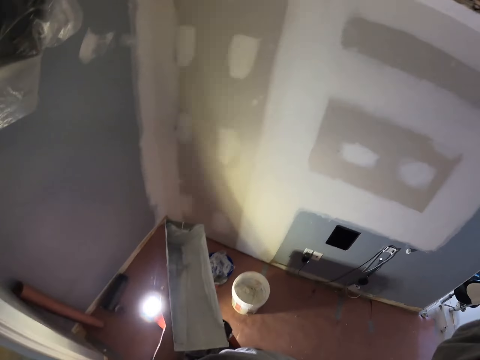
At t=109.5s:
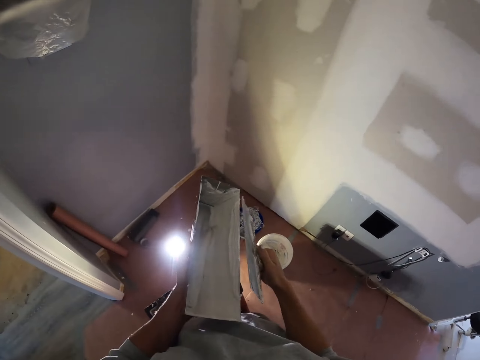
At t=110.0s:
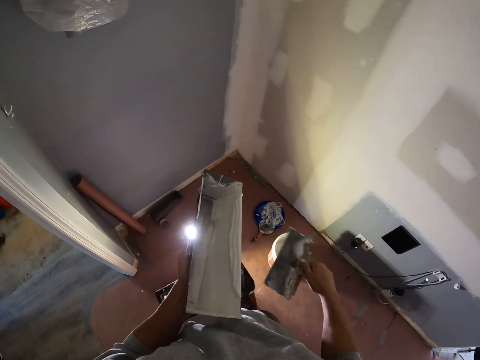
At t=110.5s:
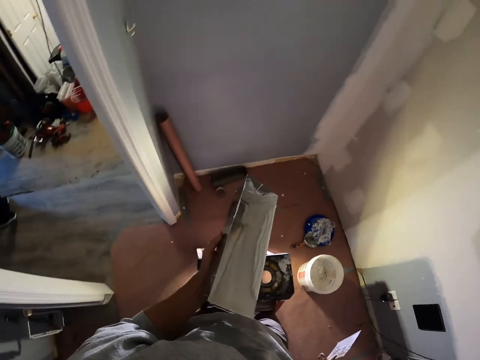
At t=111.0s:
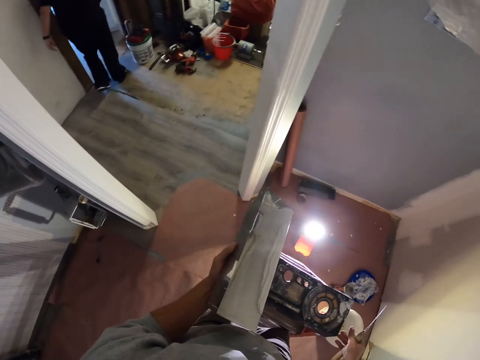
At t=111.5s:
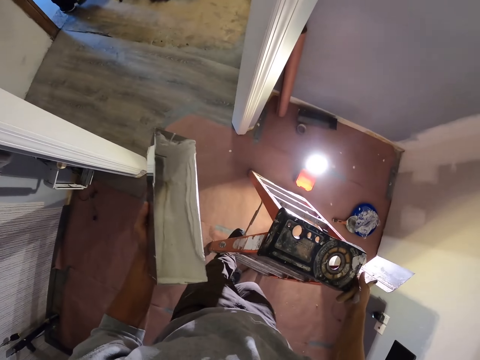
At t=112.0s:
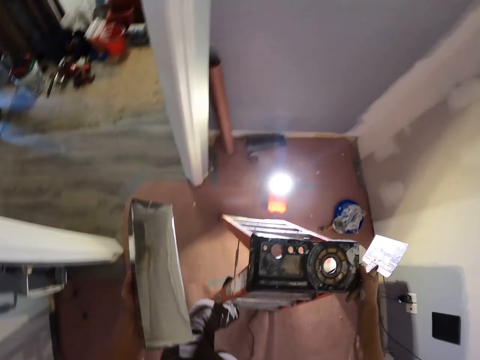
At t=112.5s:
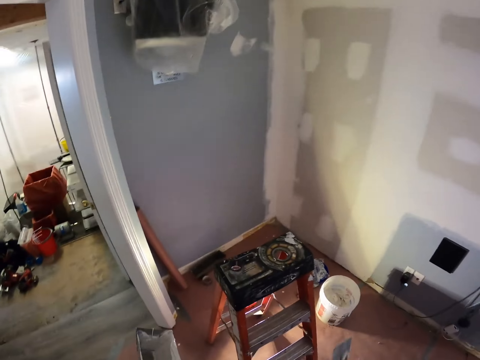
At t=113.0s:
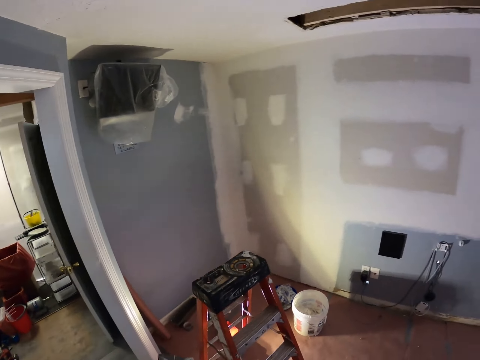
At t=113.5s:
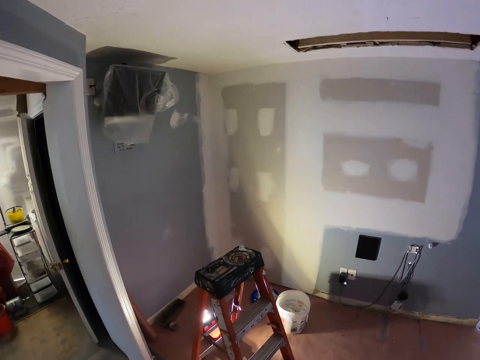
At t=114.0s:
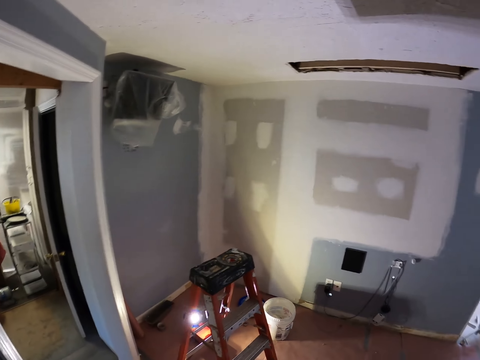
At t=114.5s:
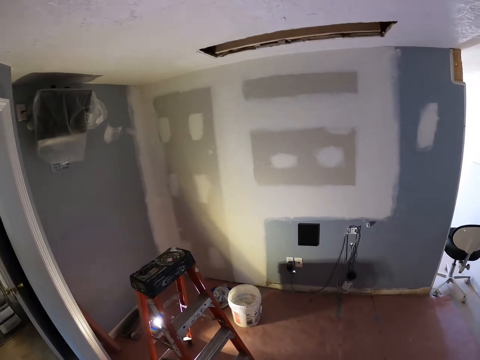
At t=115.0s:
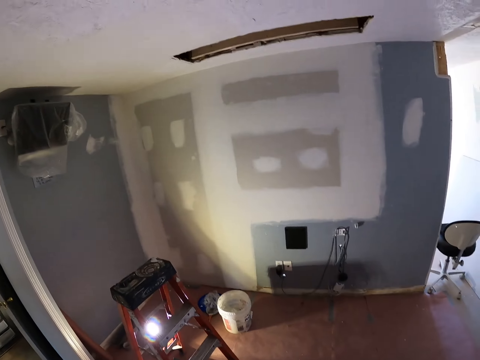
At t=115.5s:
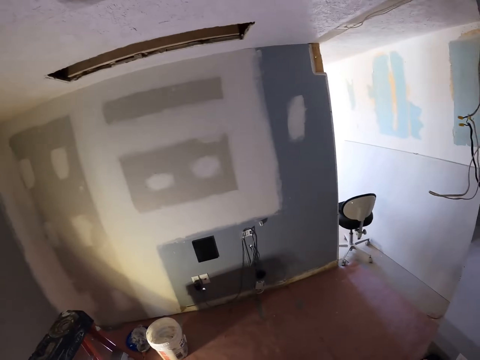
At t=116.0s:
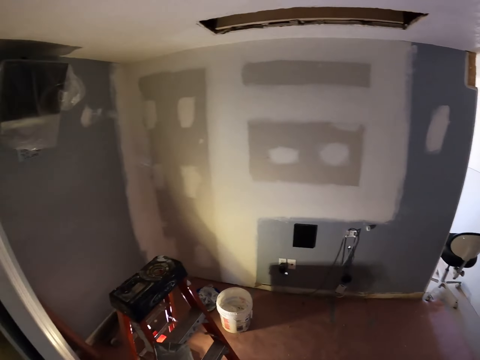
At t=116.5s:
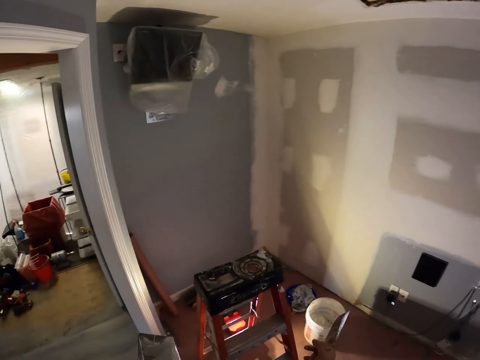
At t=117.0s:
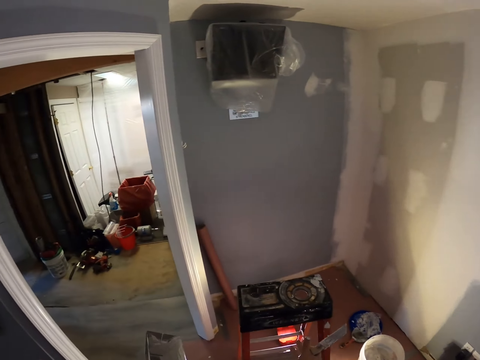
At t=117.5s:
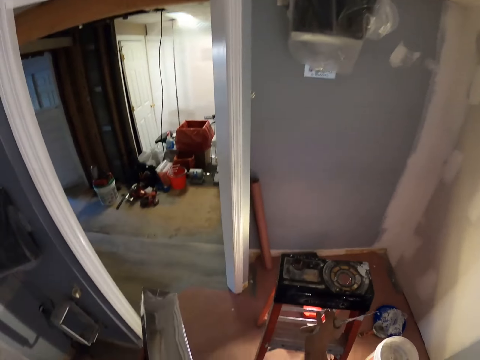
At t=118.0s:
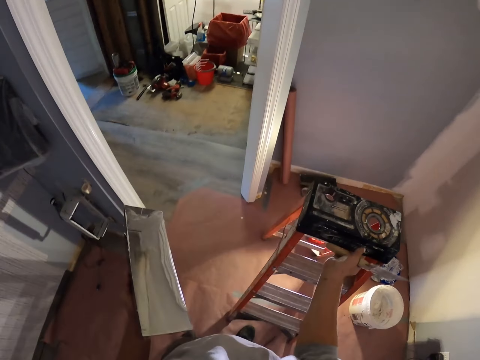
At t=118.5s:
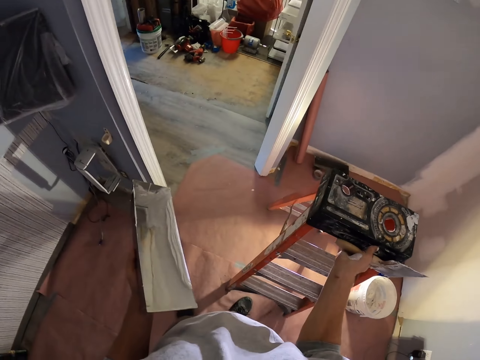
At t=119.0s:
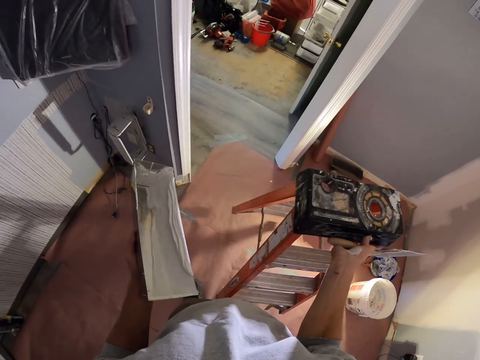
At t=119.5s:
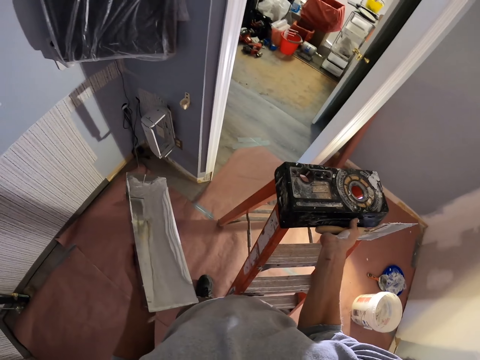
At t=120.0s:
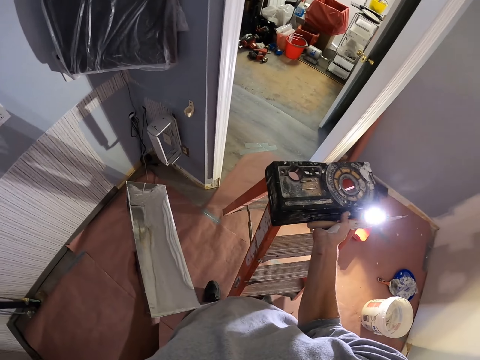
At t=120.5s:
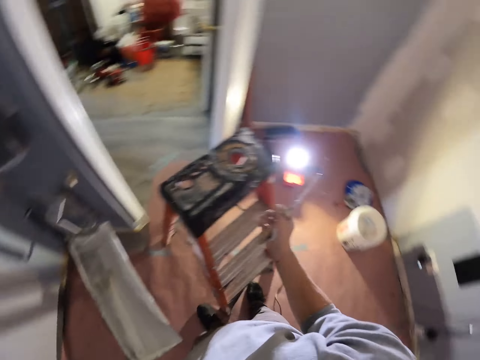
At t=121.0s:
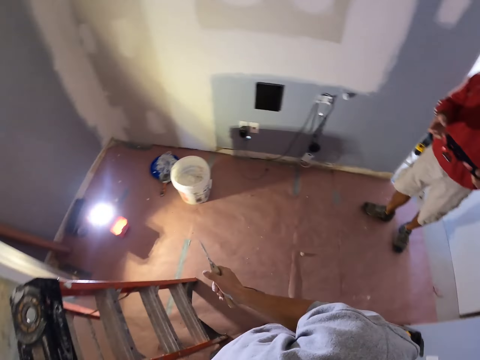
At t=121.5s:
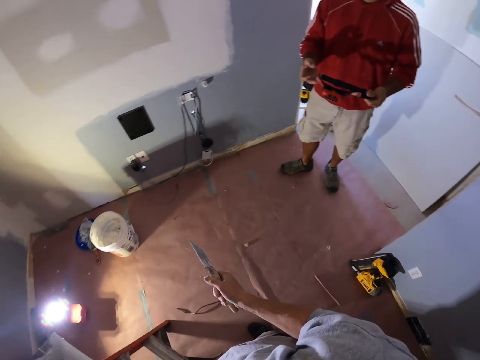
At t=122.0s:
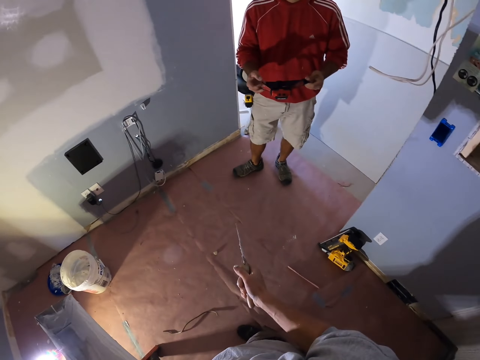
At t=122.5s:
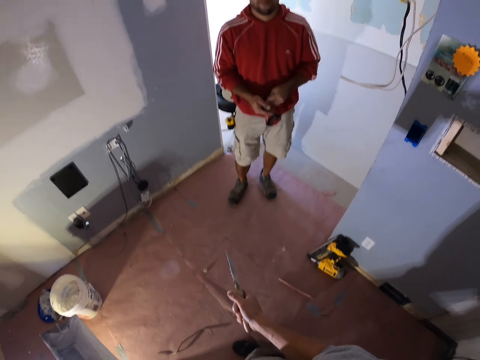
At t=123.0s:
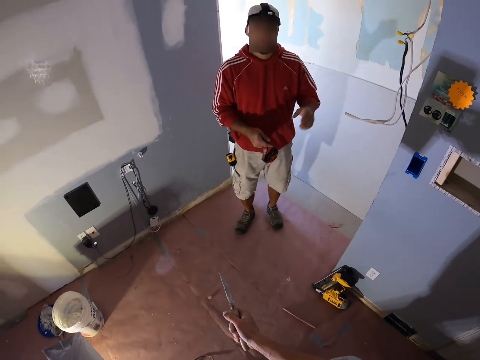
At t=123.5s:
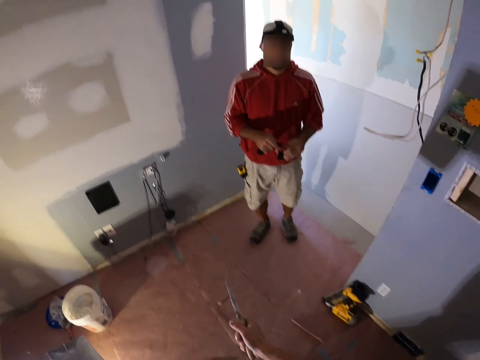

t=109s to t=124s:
The camera wearer swings the right hand. They wipe the taping knife on the mud pan. They remove the paint from the foam paint brush. They swing the right hand. They look around. They stare at the walls. They swing the right hand. They carry the ladder with the right hand. They pick up the ladder. They place the ladder on the floor. They swing the right hand. They look around. They stare at a man. The man swings the left hand.

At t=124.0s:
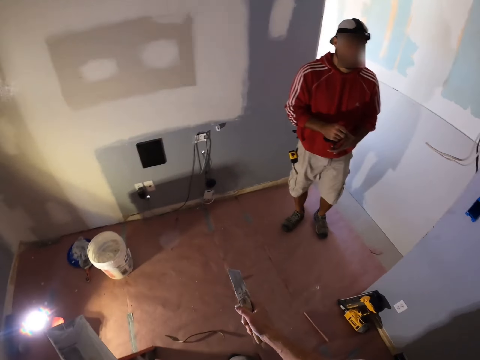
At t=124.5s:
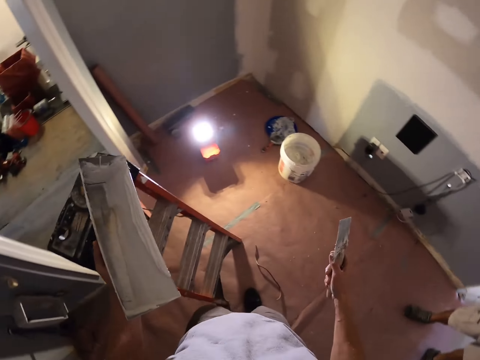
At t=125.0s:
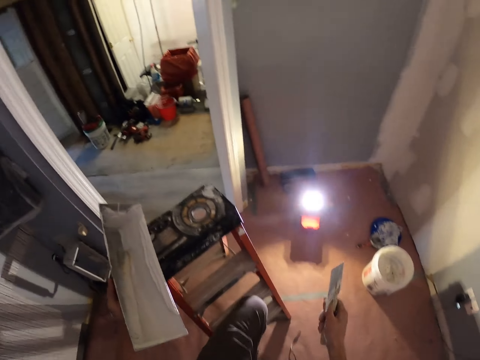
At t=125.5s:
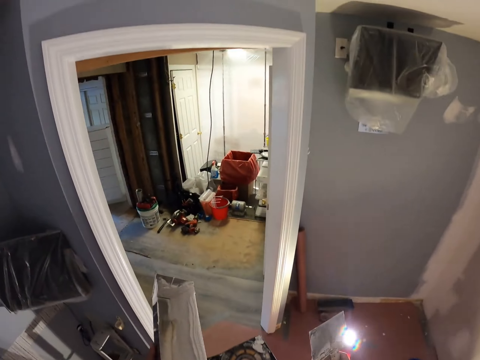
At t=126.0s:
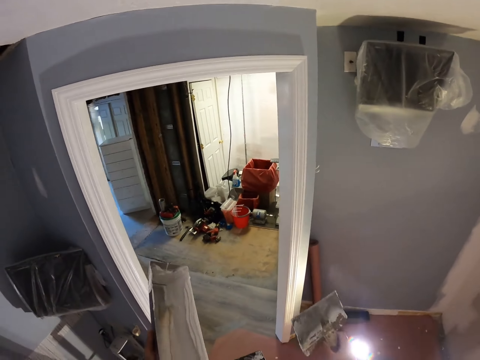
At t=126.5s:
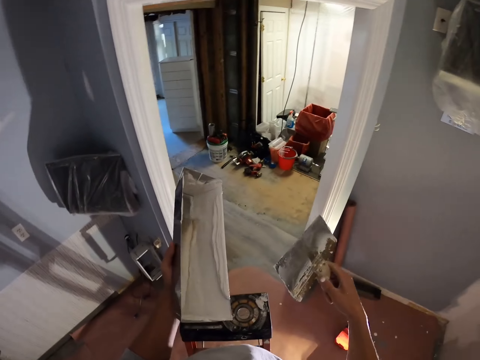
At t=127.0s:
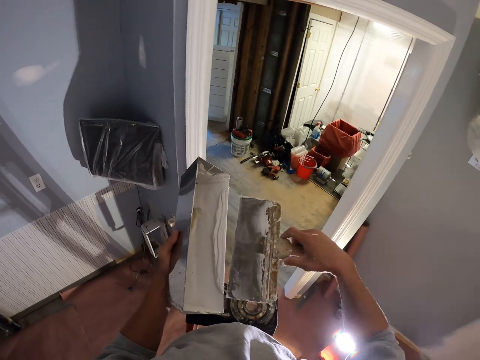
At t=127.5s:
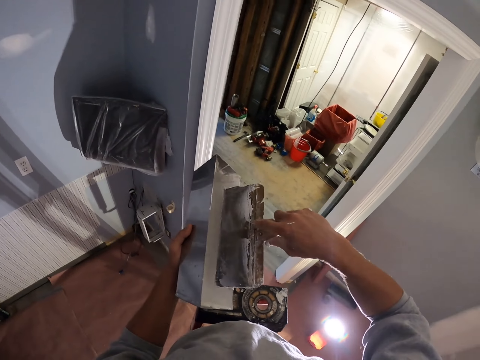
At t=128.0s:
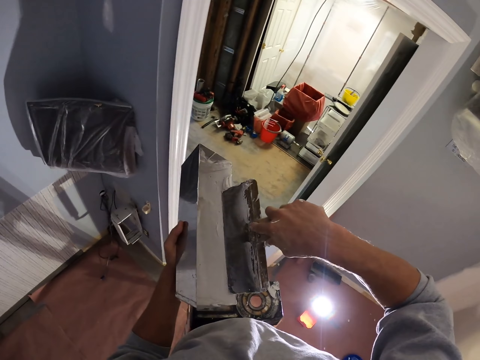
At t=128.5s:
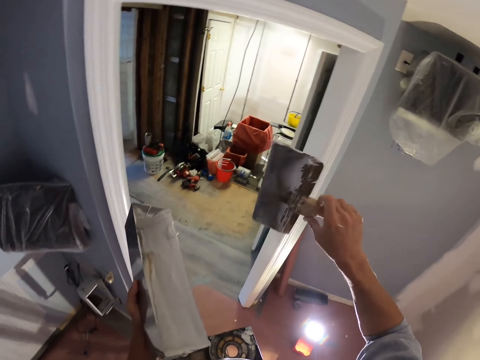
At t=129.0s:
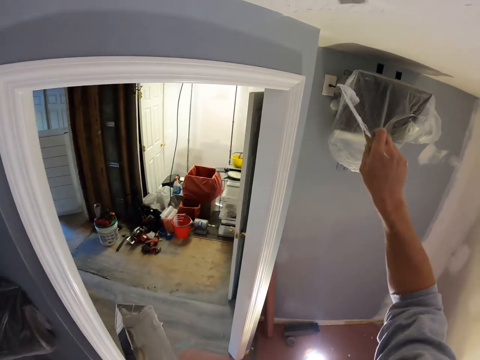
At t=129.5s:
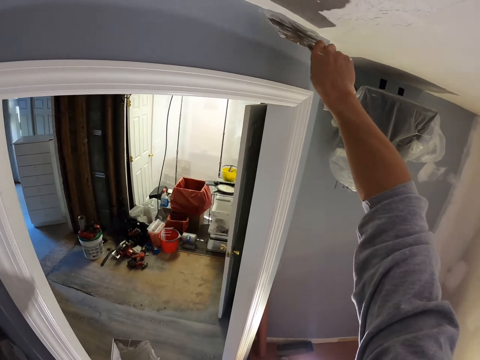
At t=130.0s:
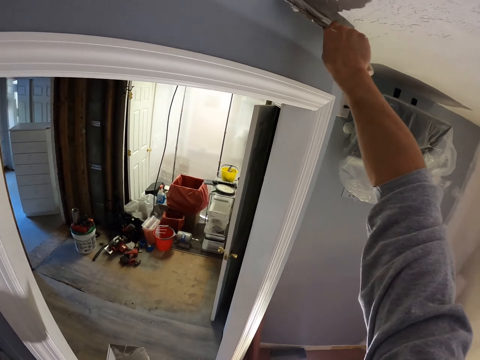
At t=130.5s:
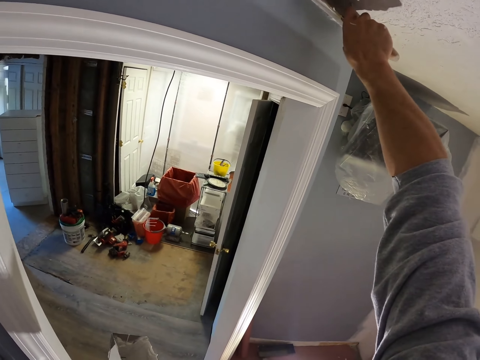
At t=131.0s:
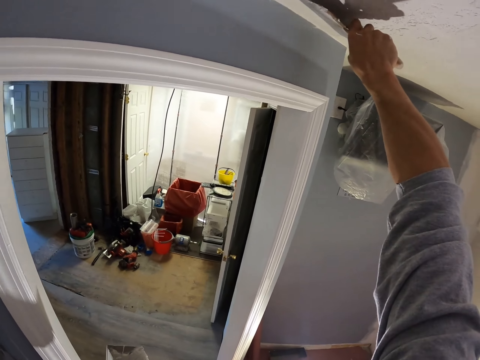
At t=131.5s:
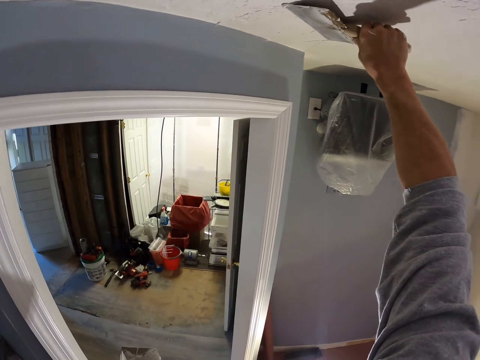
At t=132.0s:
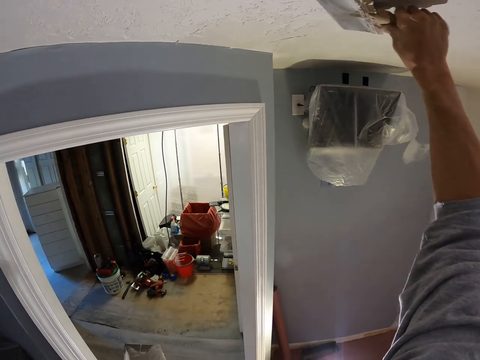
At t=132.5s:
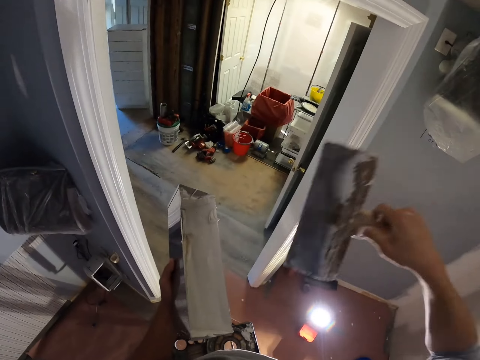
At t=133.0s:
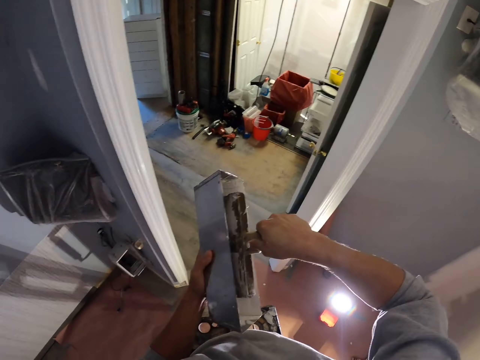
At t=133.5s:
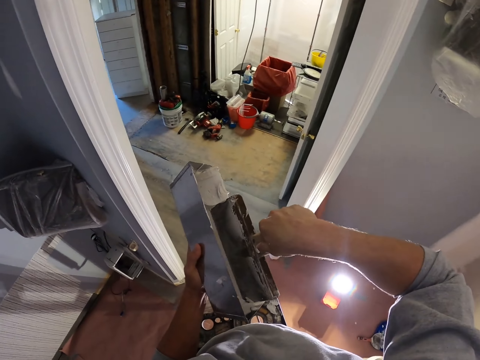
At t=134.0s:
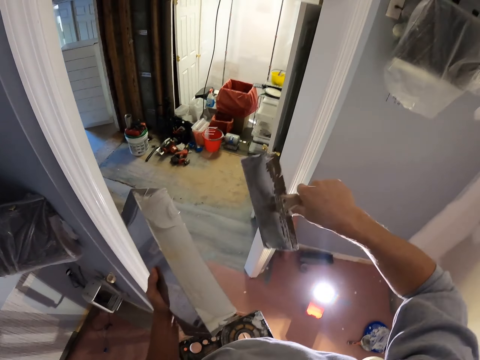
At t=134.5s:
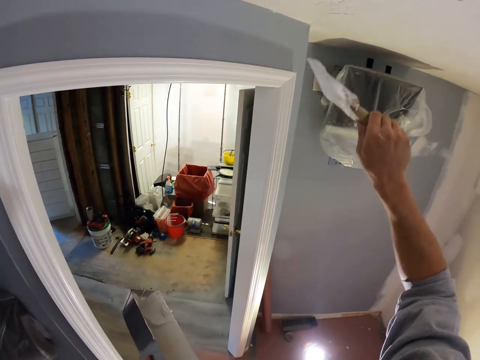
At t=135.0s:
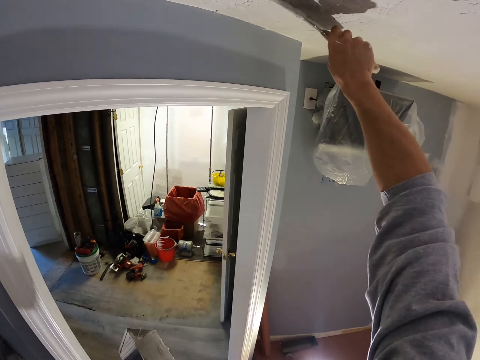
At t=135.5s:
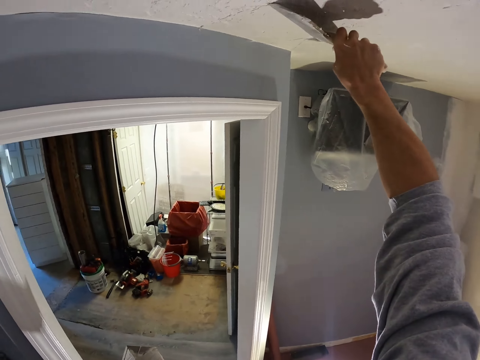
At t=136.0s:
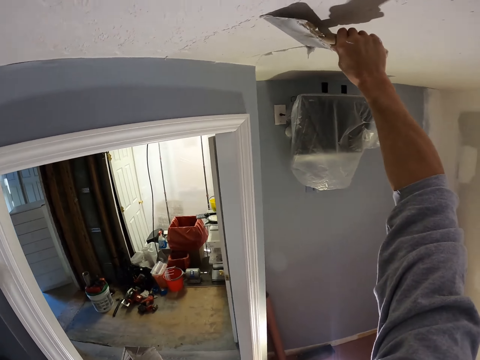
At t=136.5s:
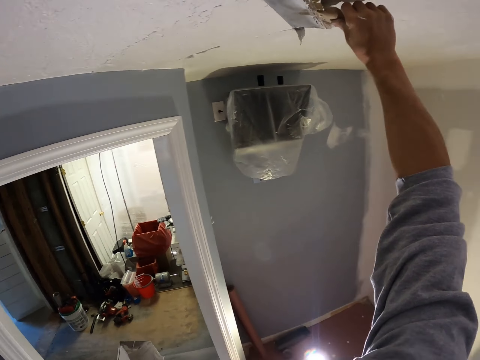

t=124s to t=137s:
The camera wearer swings the right hand. They climb the ladder. They swing the right hand. They dip the foam paint brush in the plastic container. They wipe the taping knife on the mud pan. They swing the right hand. They skim coat the ceiling. They paint the wall using the foam paint brush. They swing the right hand. They dip the foam paint brush in the plastic container. They scoop the joint compound. They swing the right hand. They skim coat the ceiling. They paint the wall using the foam paint brush.
